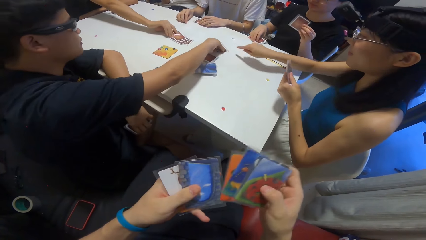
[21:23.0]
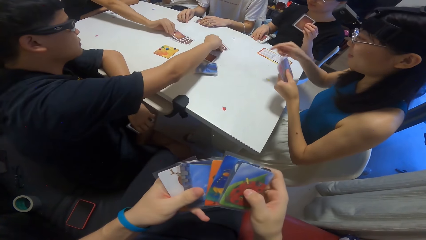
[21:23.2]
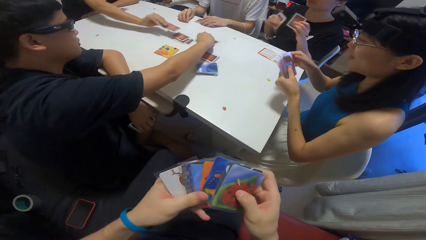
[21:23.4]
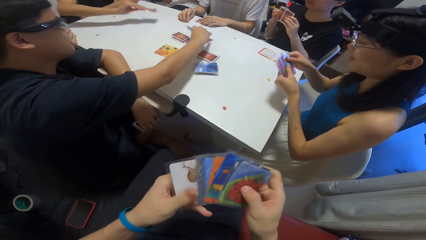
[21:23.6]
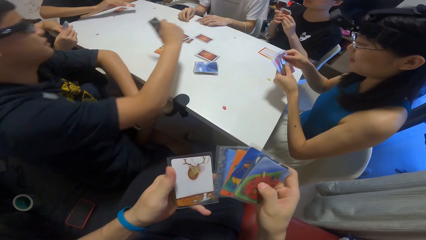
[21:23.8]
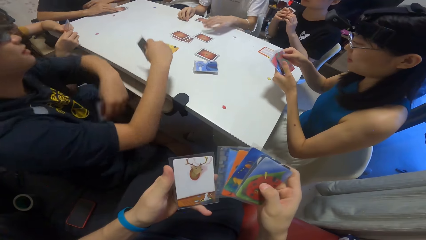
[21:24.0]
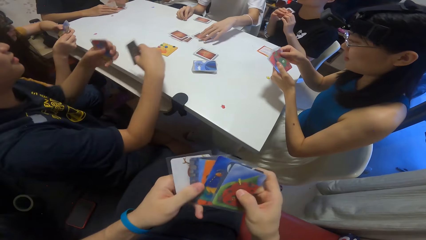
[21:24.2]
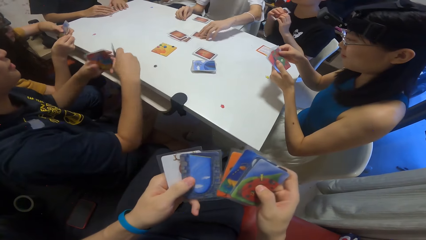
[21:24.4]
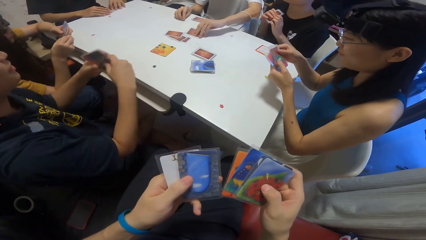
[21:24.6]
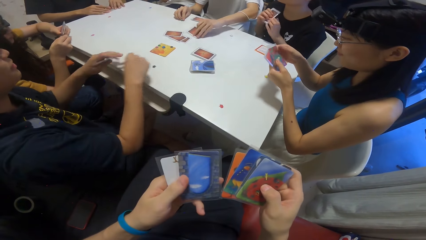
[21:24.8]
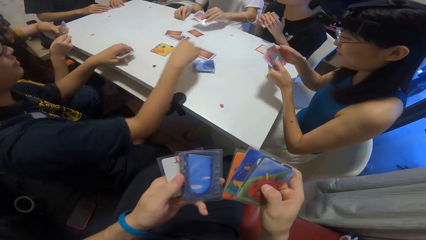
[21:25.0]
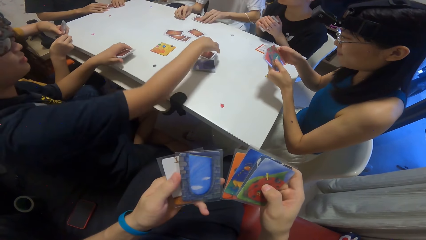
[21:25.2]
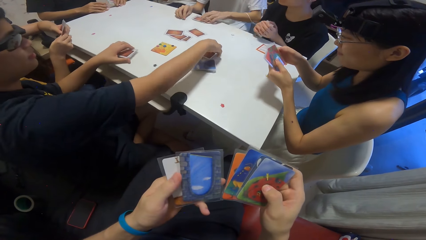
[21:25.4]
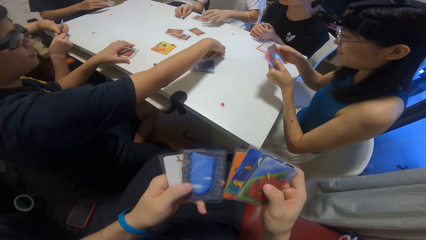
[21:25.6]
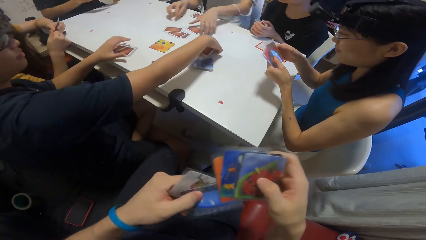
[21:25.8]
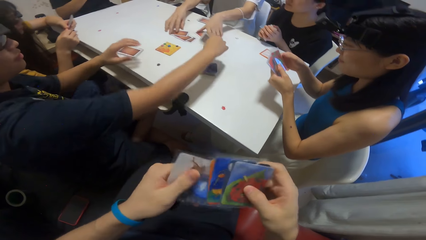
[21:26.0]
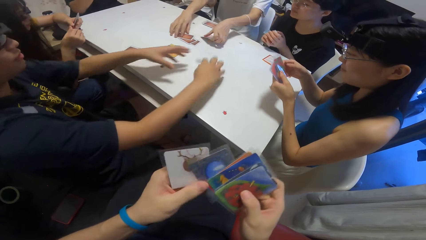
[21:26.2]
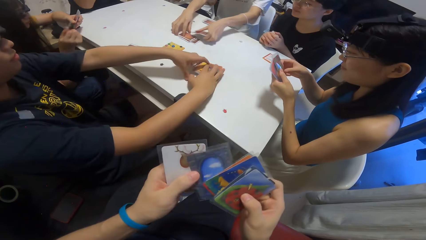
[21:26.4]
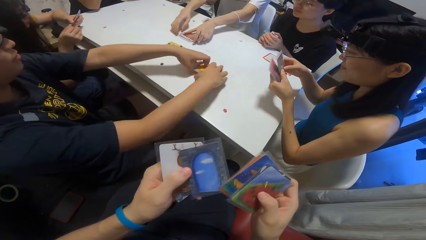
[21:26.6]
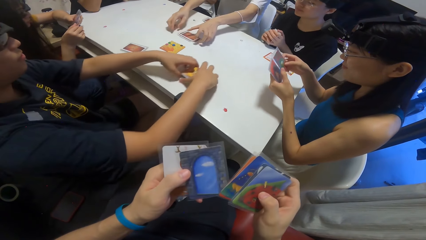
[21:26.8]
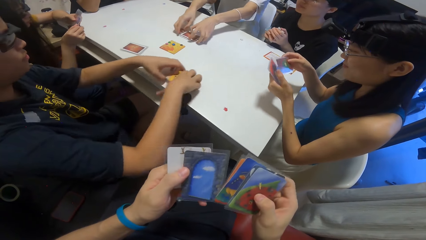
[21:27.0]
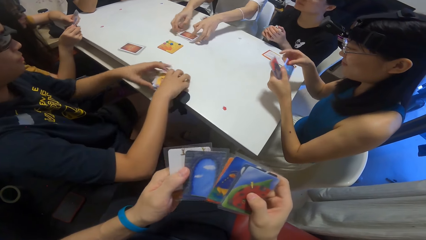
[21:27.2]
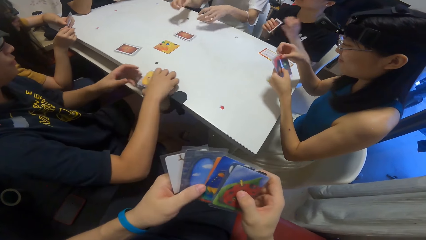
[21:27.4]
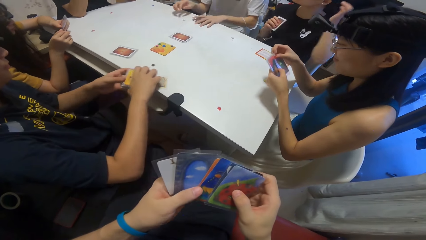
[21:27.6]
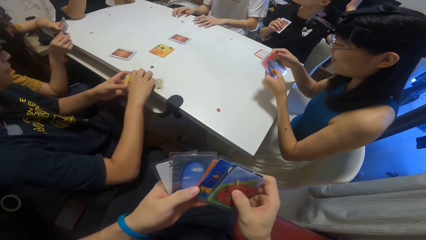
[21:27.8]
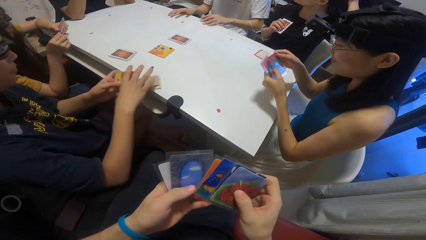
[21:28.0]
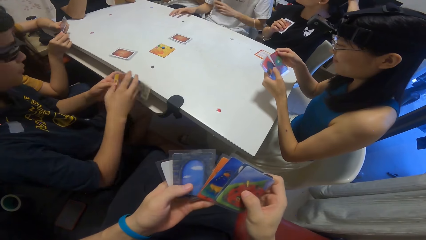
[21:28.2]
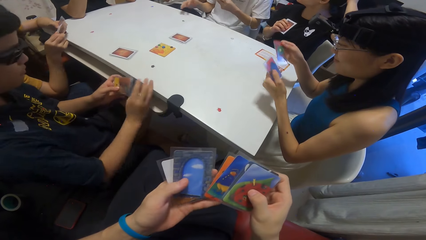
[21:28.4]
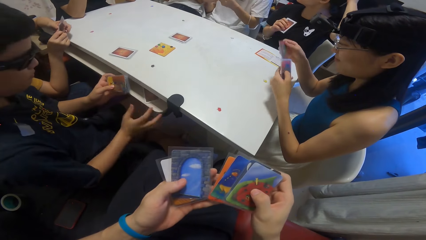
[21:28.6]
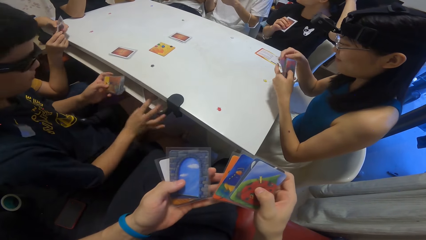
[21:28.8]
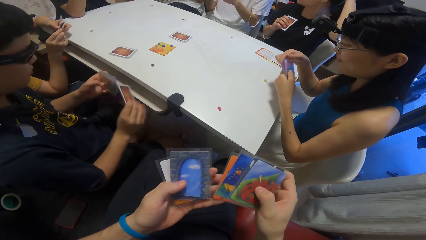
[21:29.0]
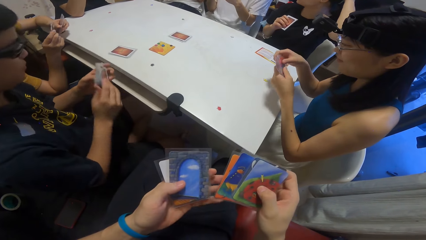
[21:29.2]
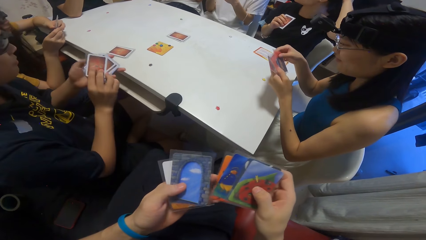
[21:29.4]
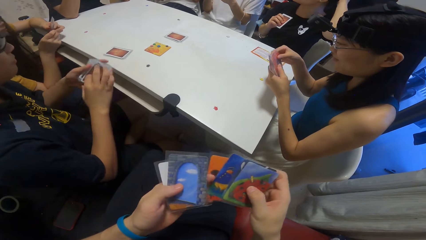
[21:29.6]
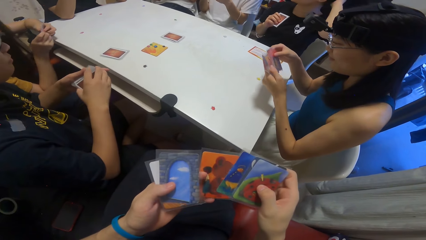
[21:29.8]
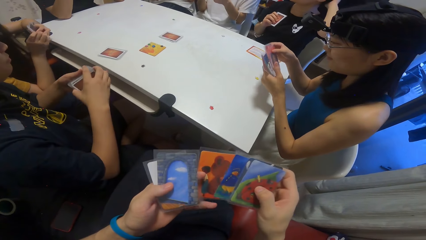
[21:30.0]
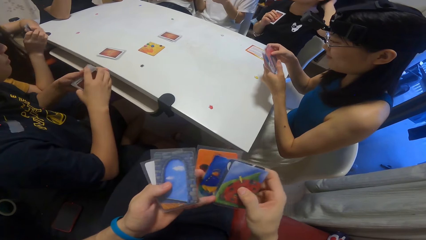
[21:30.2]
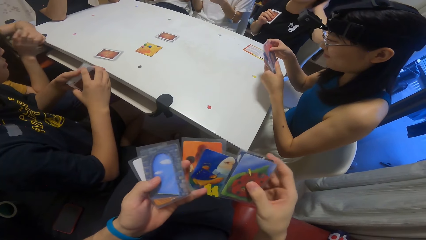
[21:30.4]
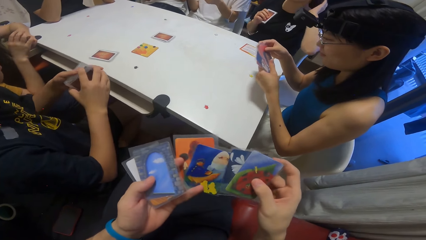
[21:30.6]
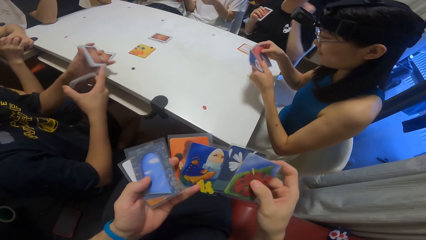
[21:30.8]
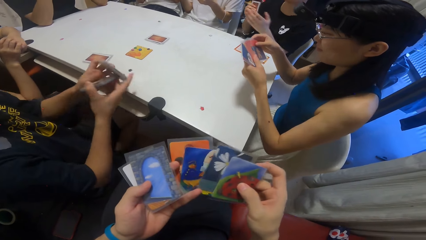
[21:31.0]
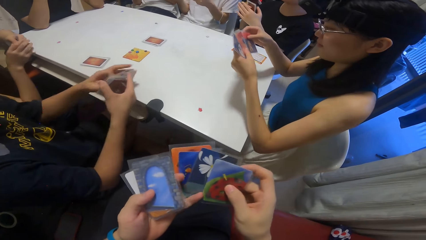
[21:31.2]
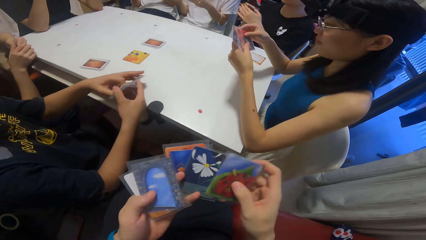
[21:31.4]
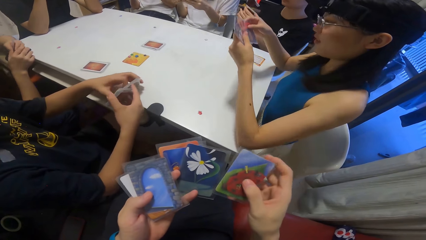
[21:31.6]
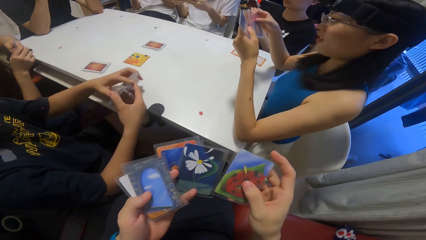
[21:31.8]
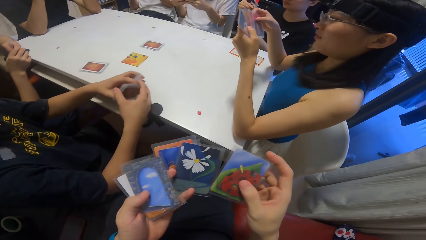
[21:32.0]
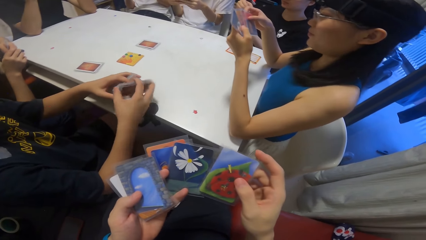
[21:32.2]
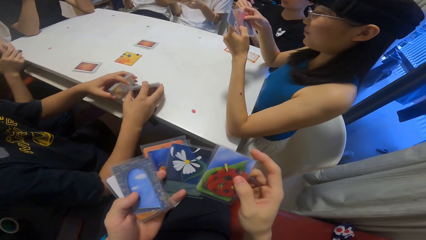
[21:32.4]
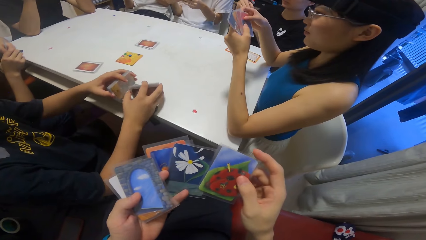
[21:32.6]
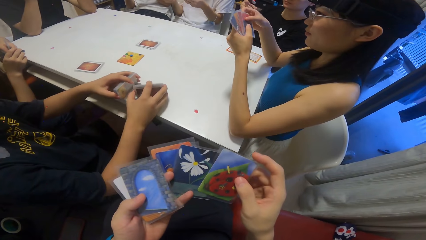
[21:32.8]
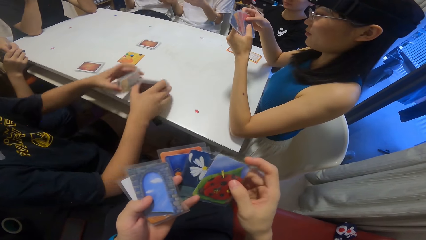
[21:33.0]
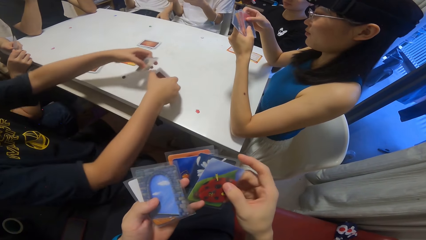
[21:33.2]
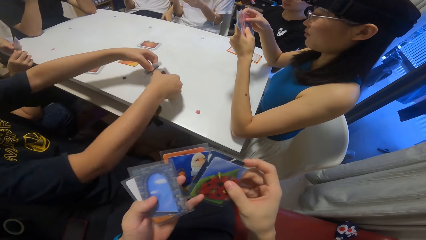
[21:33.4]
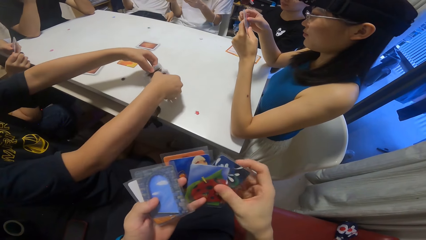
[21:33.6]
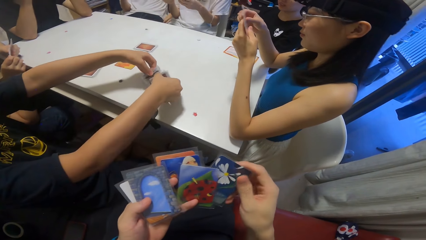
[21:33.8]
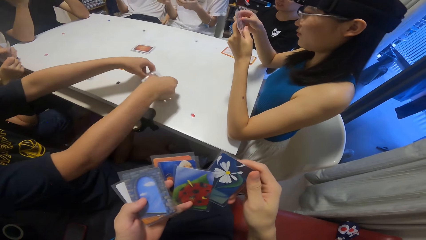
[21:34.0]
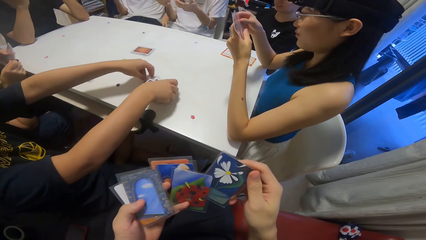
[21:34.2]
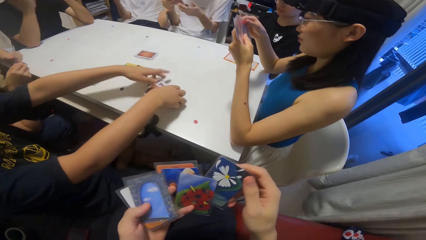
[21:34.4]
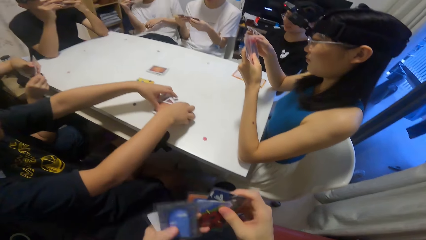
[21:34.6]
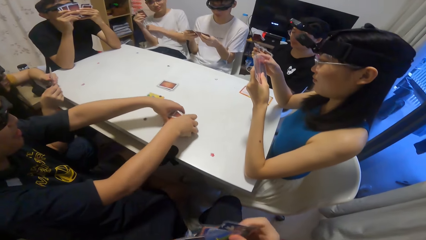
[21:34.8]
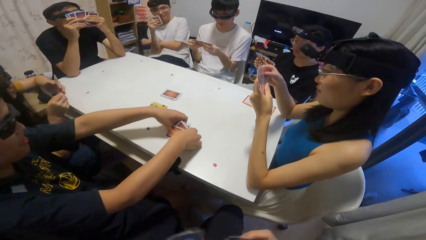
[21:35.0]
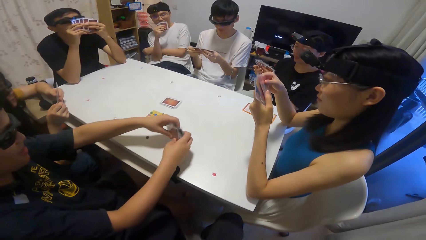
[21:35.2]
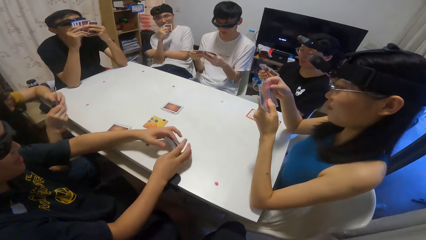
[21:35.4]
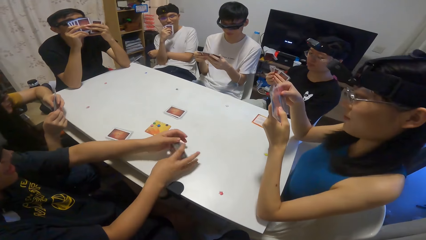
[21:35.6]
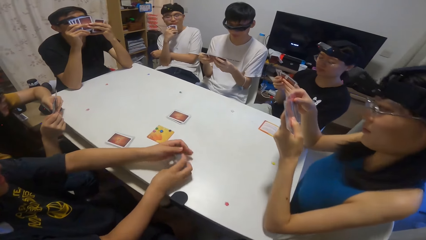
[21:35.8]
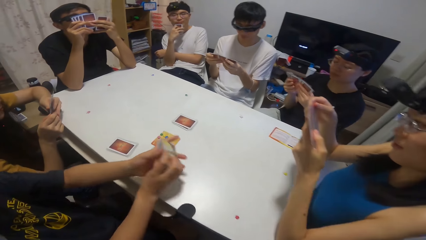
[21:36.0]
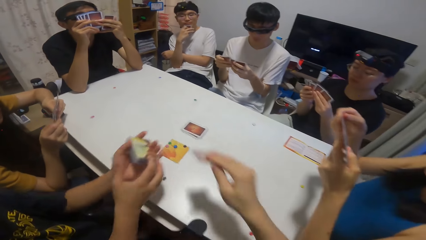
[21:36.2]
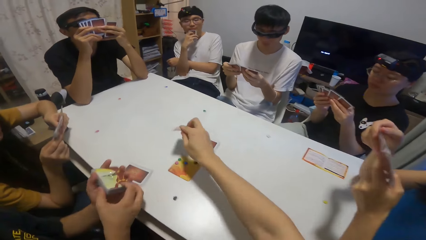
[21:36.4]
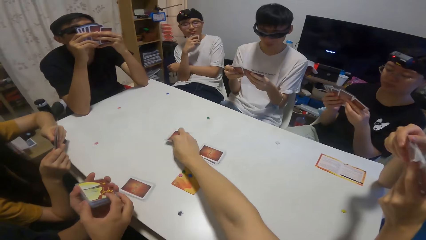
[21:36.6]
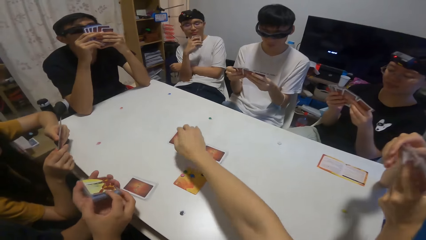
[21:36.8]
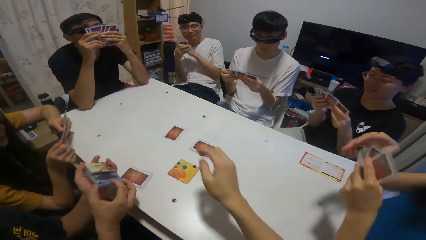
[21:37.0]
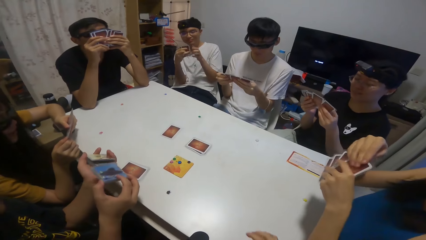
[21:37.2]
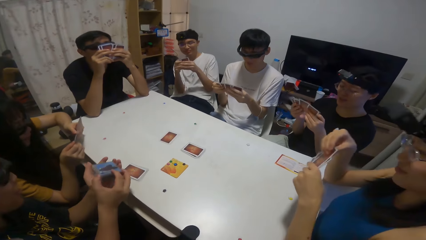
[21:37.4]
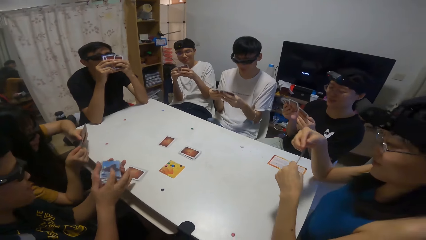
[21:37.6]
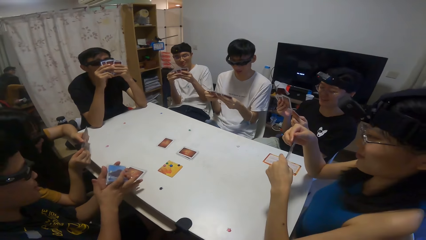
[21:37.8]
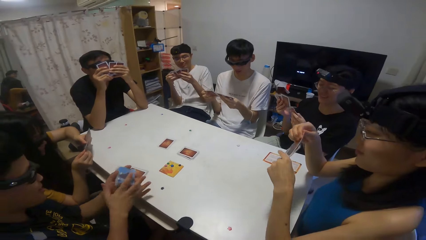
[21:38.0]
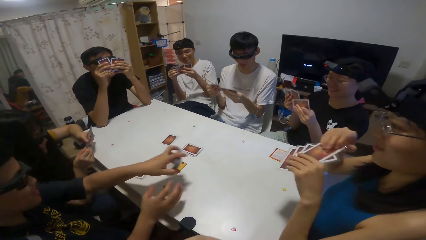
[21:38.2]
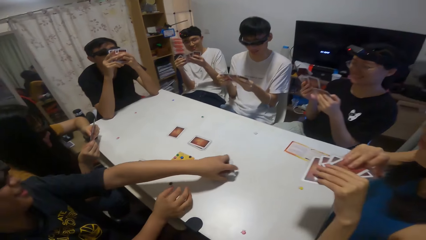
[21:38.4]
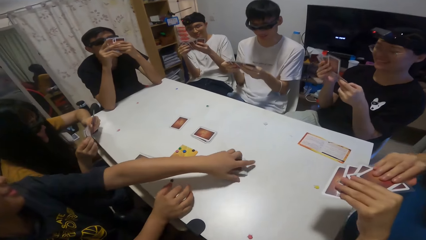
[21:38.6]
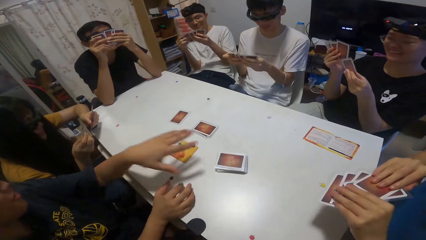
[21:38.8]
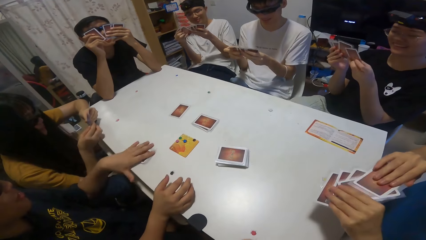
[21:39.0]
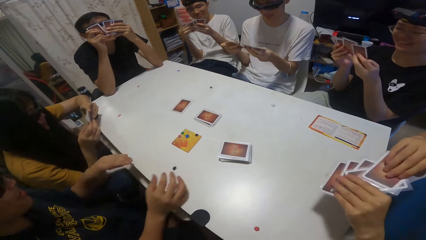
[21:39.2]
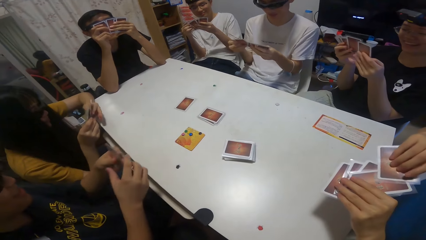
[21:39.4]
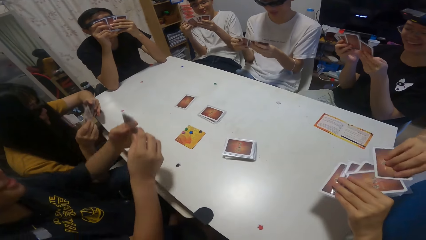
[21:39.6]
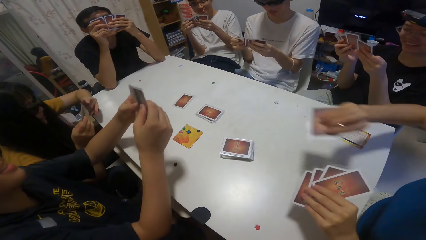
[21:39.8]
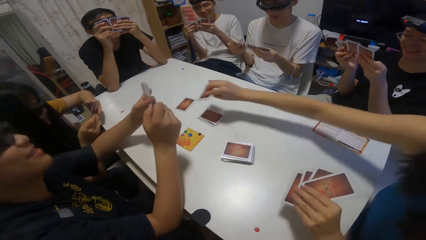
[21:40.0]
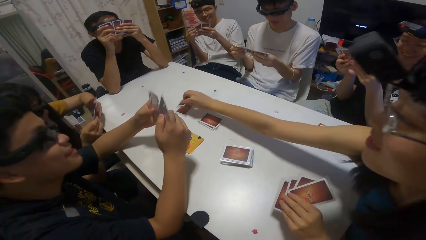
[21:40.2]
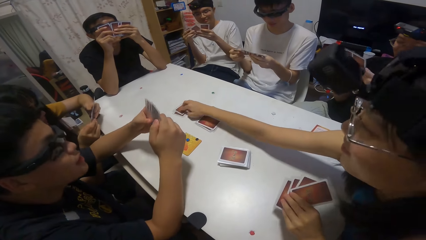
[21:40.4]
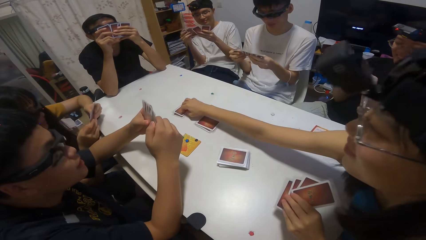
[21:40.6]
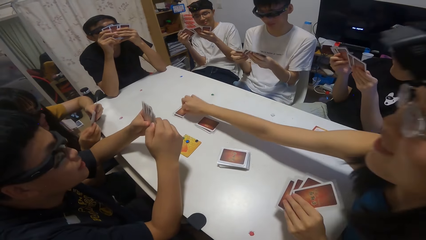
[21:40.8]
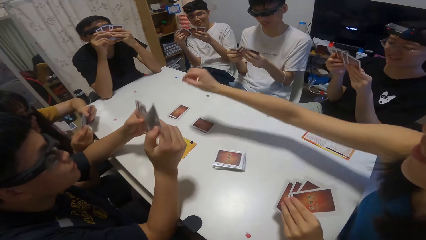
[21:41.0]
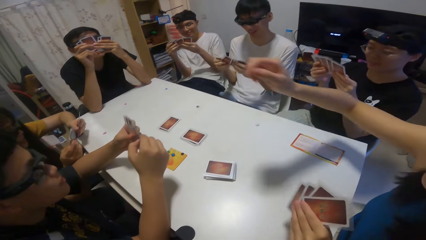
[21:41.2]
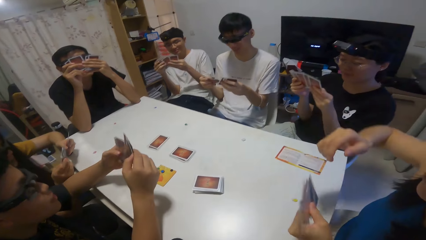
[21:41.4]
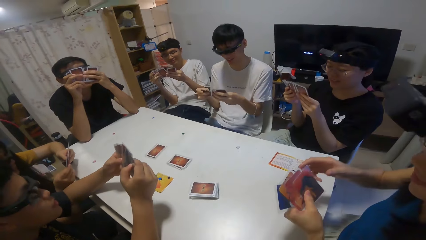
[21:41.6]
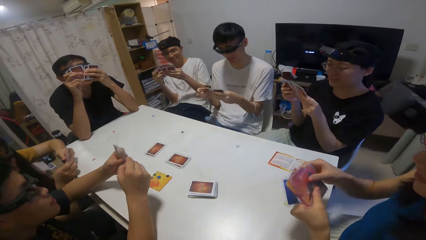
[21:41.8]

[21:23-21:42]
A man picks a card from the reserved cards. Another man picks a card from the reserved cards. A woman checks her cards. A third man picks a card from the reserved cards. The second man picks some cards from the table. The third man arranges the reserved cards. The second man holds the playing cards. The third man picks up his cards. The camera wearer shuffles the playing cards. The second man shuffles the cards and places the playing cards on the table. A fourth man shuffles the playing cards. The camera wearer drops a card. The second man drops the shuffled cards. The camera wearer places a playing card on the table. The woman drops a card.
